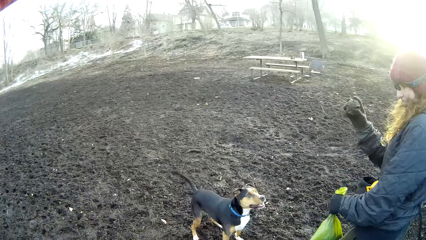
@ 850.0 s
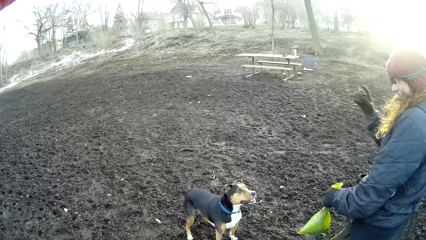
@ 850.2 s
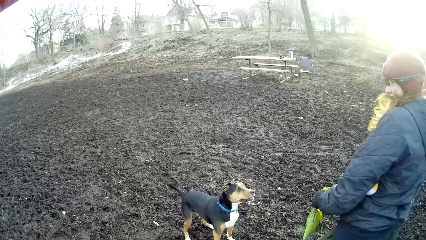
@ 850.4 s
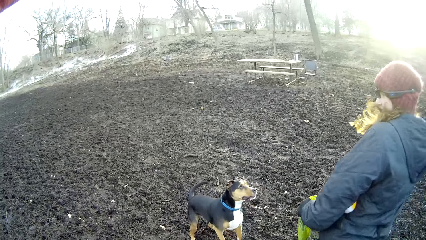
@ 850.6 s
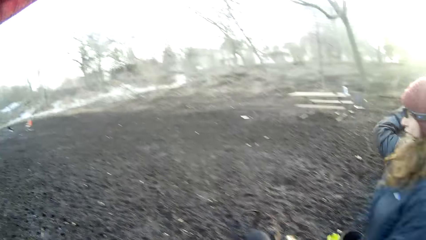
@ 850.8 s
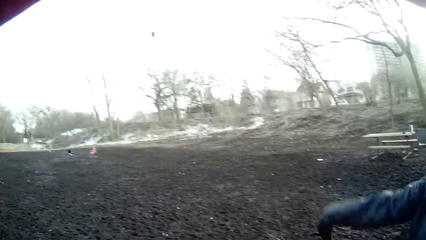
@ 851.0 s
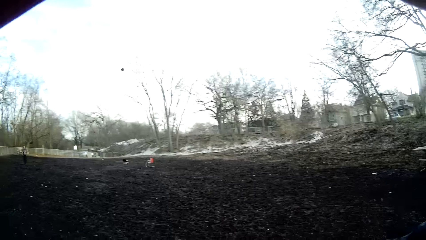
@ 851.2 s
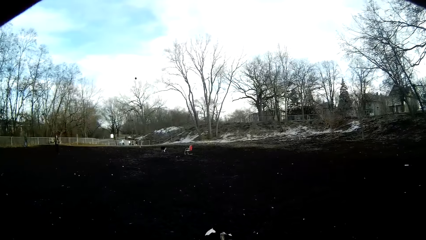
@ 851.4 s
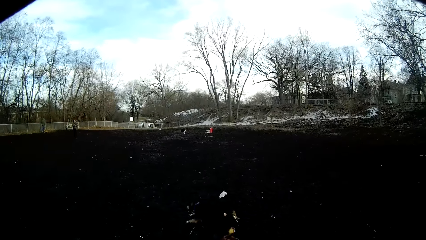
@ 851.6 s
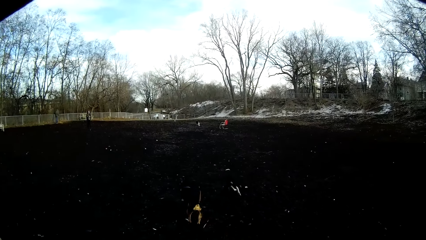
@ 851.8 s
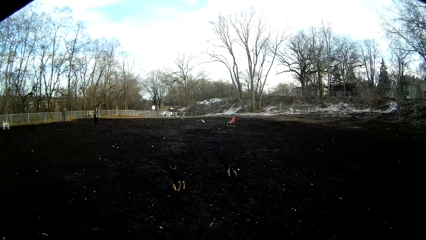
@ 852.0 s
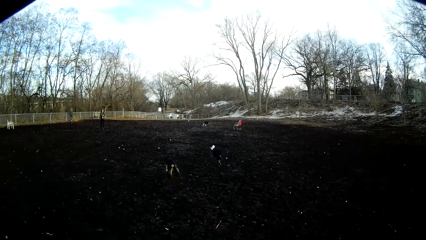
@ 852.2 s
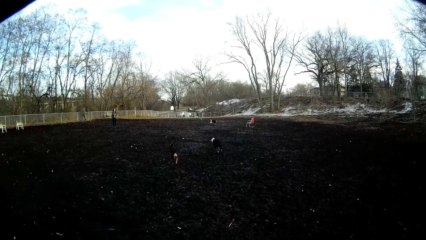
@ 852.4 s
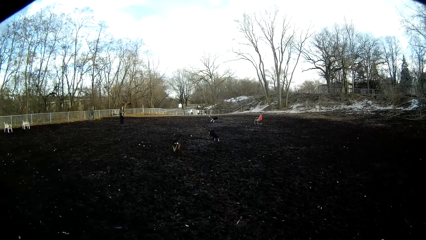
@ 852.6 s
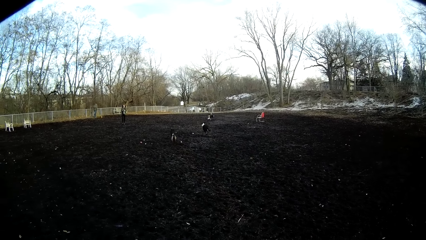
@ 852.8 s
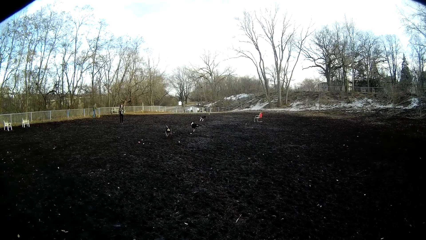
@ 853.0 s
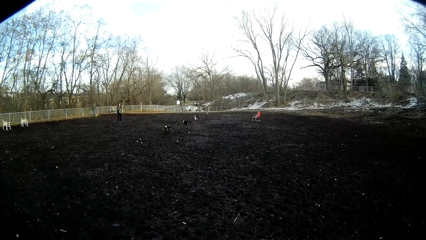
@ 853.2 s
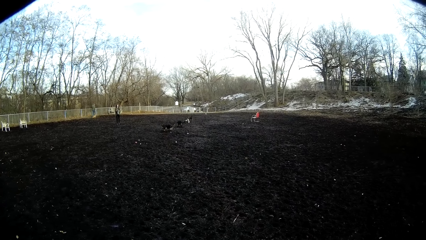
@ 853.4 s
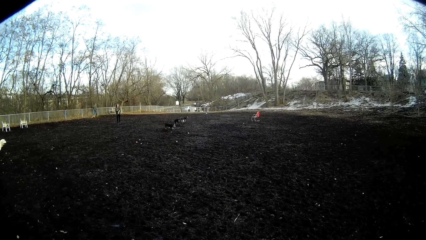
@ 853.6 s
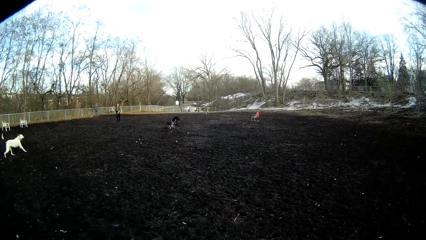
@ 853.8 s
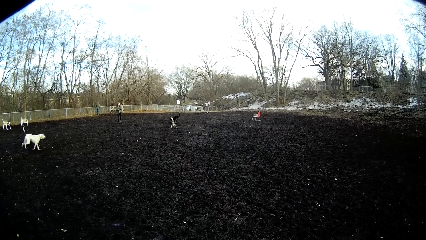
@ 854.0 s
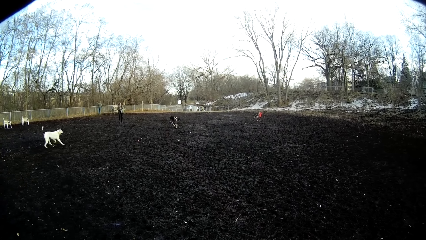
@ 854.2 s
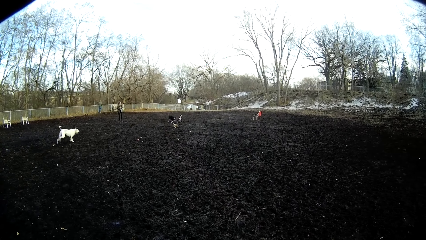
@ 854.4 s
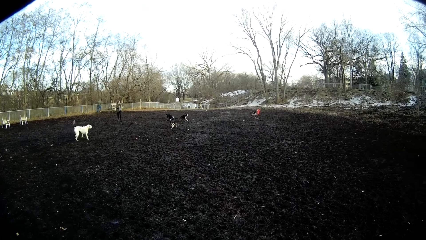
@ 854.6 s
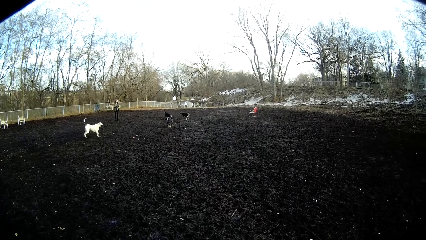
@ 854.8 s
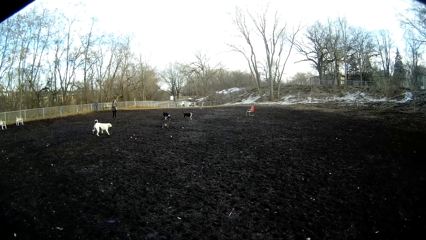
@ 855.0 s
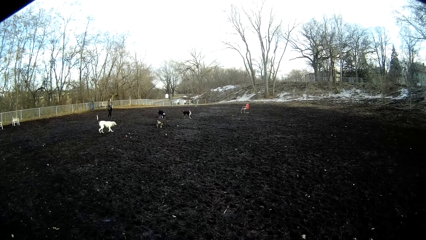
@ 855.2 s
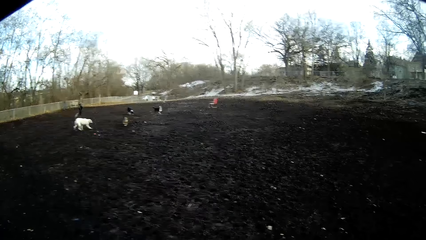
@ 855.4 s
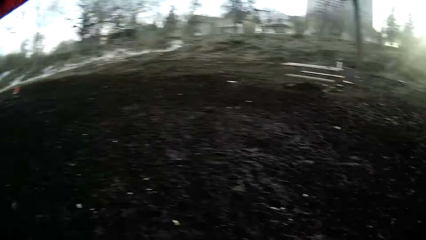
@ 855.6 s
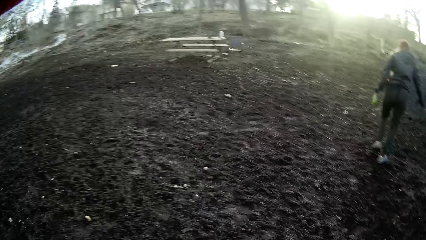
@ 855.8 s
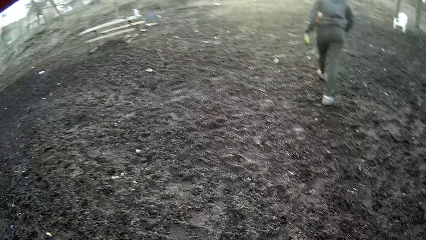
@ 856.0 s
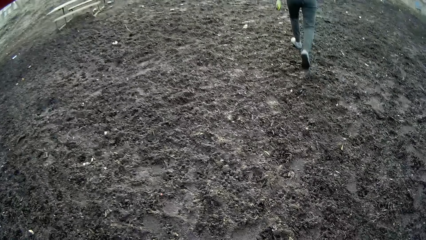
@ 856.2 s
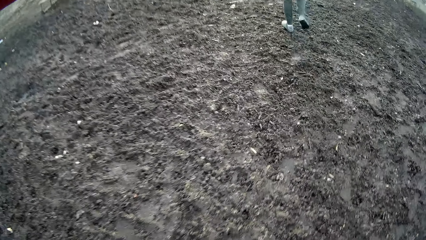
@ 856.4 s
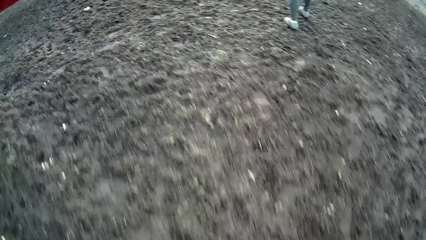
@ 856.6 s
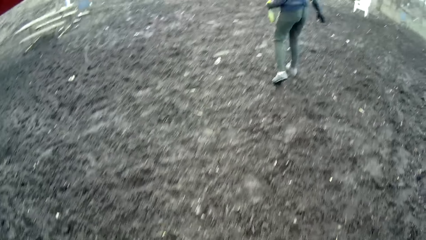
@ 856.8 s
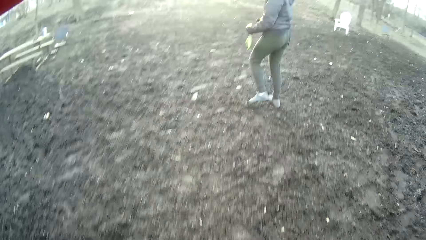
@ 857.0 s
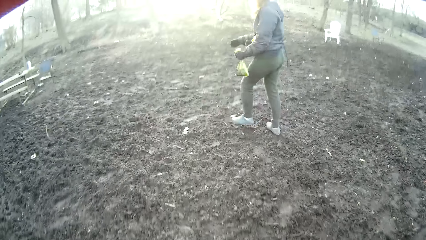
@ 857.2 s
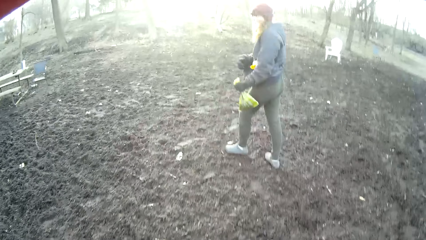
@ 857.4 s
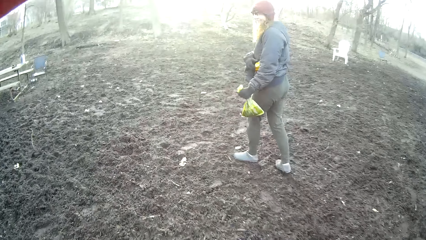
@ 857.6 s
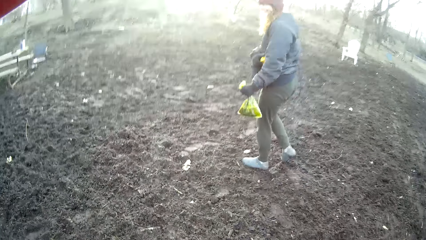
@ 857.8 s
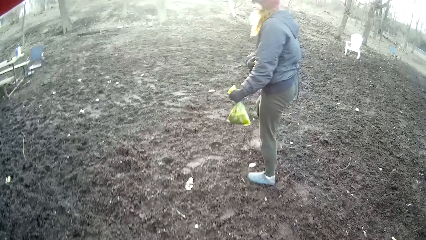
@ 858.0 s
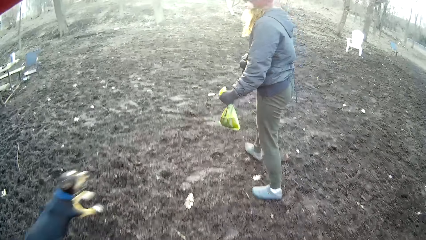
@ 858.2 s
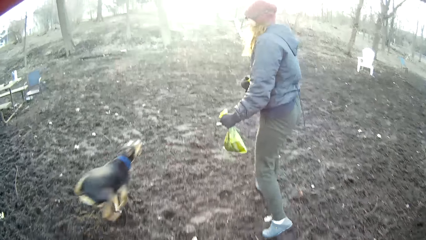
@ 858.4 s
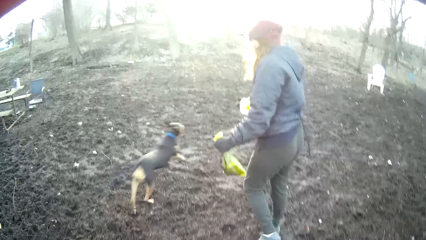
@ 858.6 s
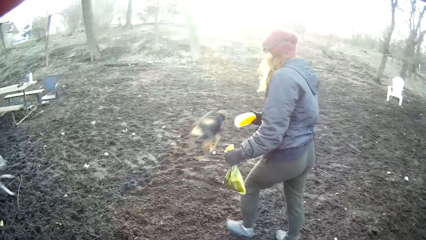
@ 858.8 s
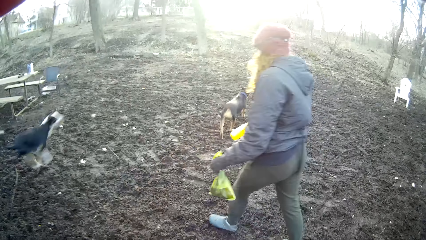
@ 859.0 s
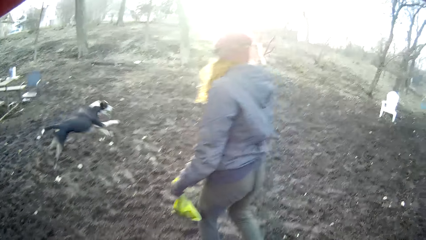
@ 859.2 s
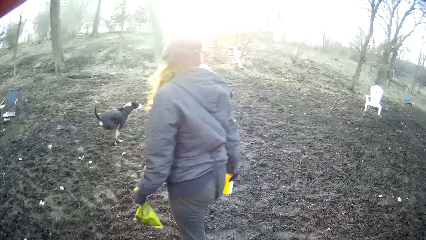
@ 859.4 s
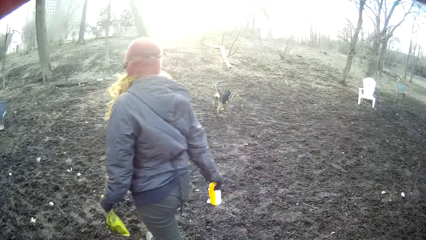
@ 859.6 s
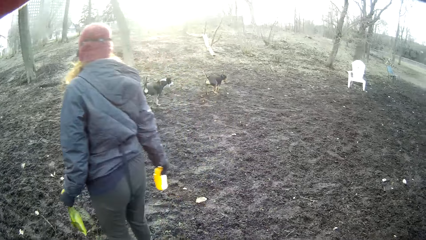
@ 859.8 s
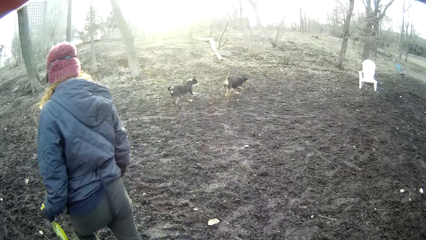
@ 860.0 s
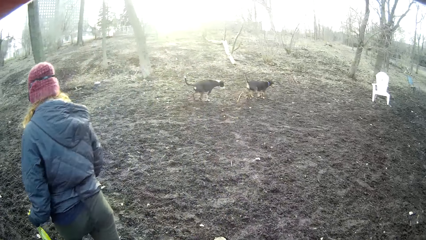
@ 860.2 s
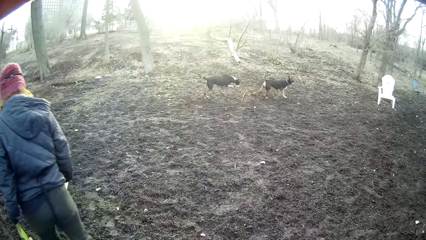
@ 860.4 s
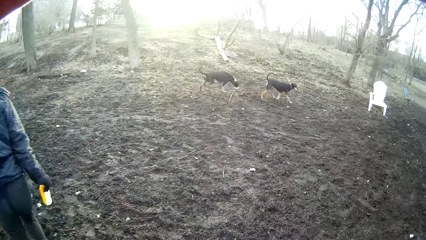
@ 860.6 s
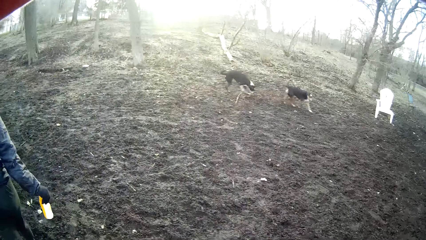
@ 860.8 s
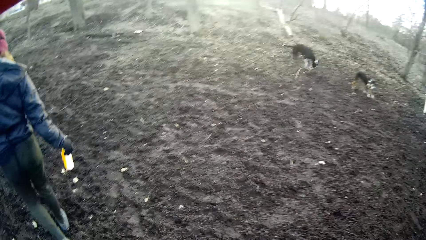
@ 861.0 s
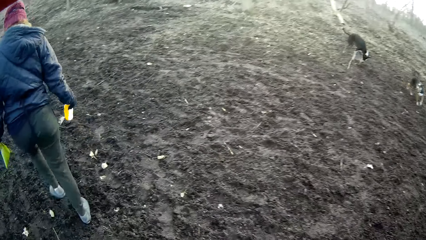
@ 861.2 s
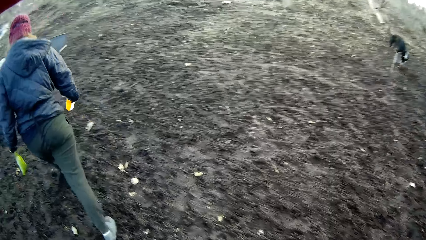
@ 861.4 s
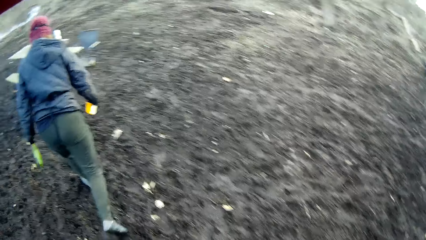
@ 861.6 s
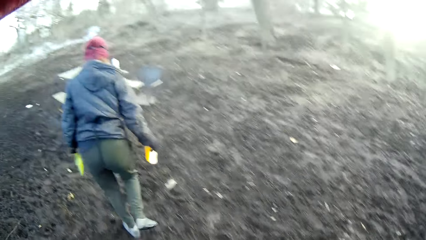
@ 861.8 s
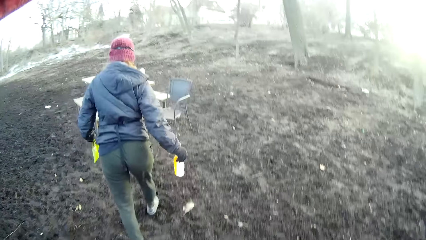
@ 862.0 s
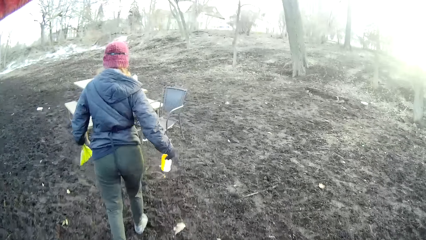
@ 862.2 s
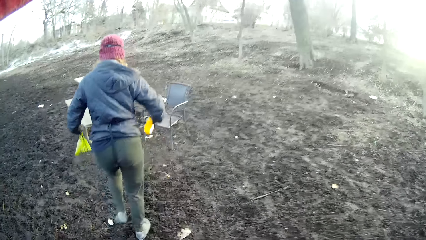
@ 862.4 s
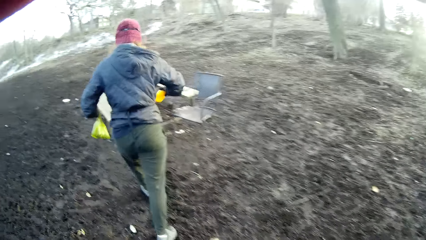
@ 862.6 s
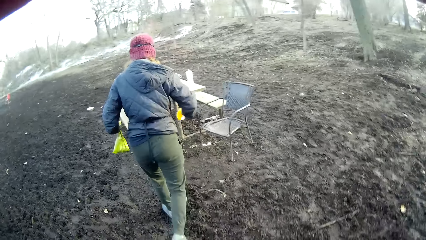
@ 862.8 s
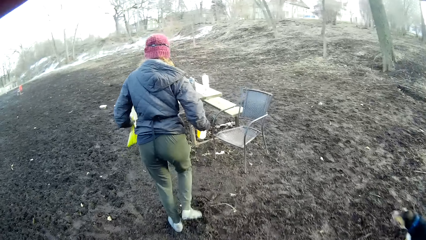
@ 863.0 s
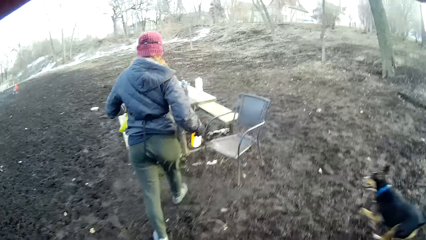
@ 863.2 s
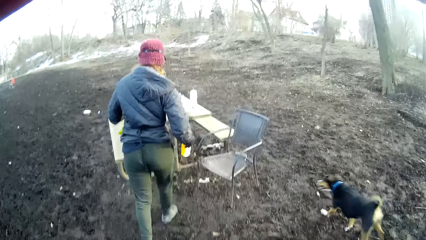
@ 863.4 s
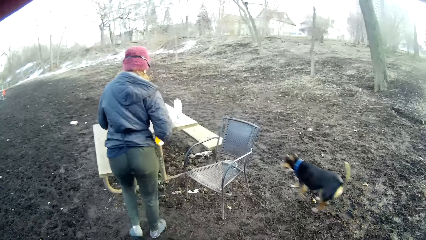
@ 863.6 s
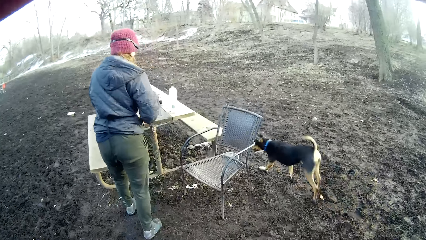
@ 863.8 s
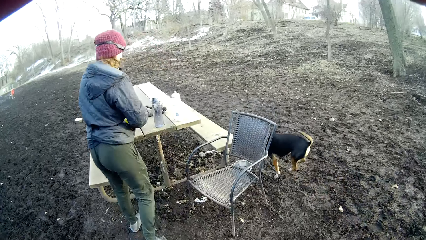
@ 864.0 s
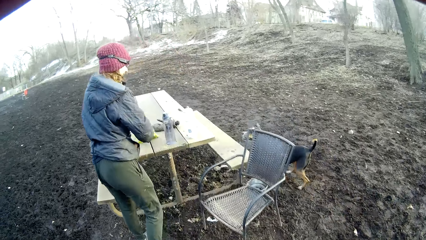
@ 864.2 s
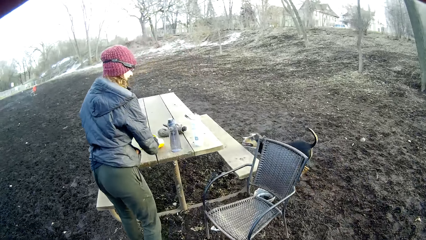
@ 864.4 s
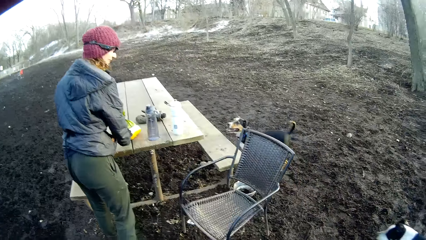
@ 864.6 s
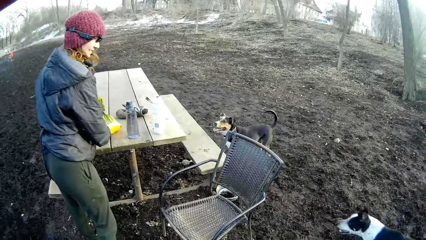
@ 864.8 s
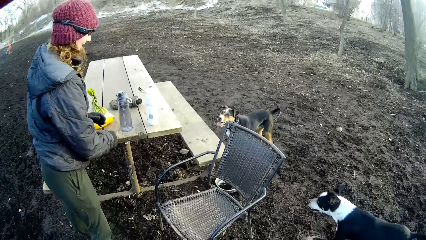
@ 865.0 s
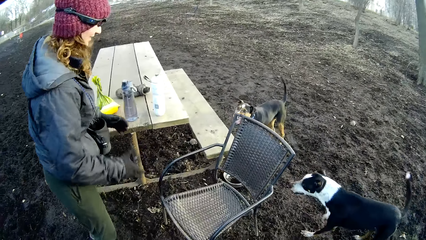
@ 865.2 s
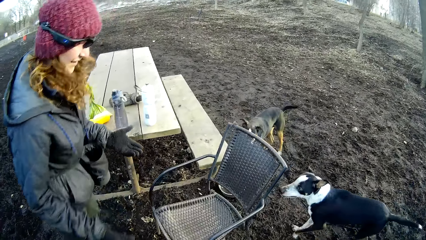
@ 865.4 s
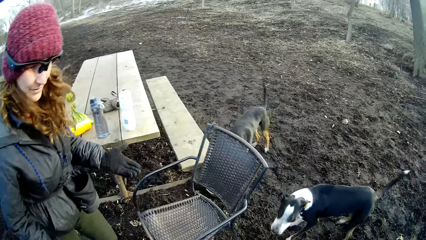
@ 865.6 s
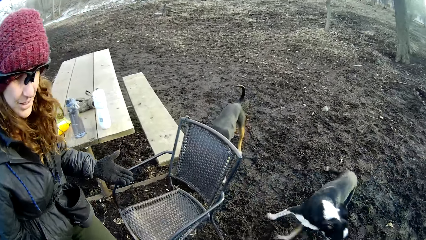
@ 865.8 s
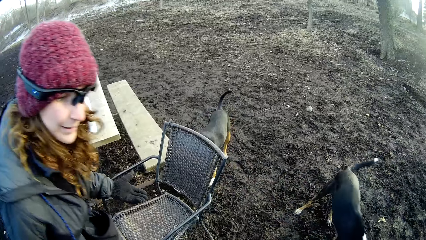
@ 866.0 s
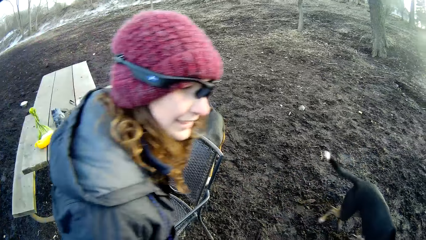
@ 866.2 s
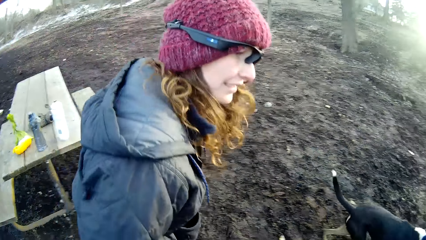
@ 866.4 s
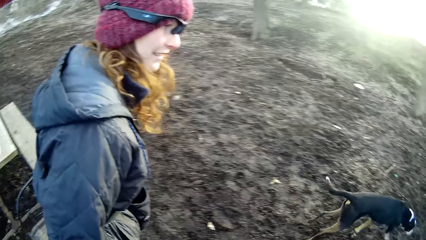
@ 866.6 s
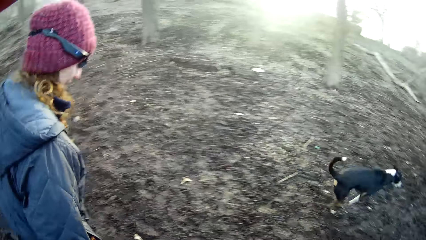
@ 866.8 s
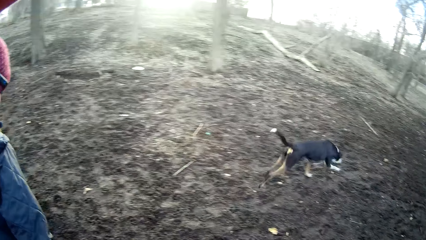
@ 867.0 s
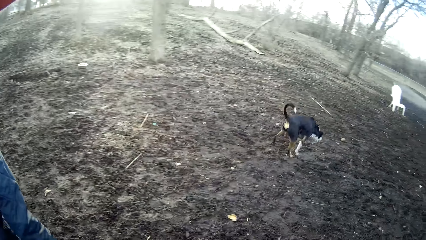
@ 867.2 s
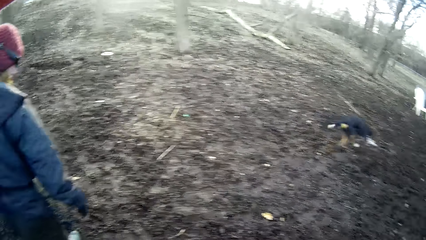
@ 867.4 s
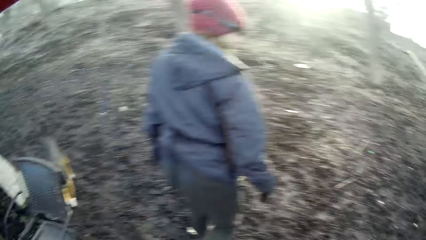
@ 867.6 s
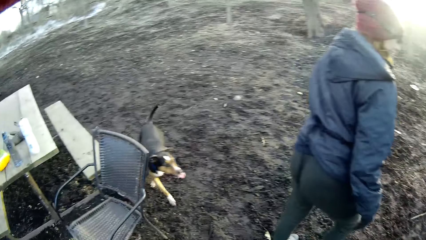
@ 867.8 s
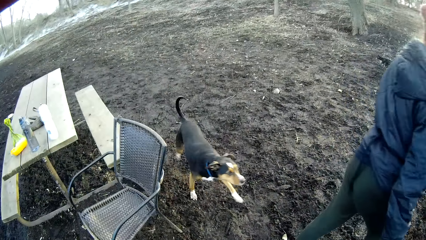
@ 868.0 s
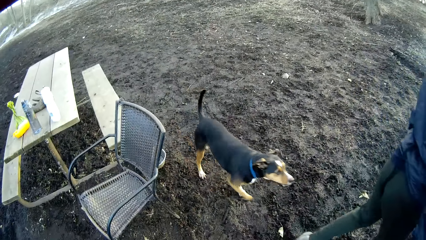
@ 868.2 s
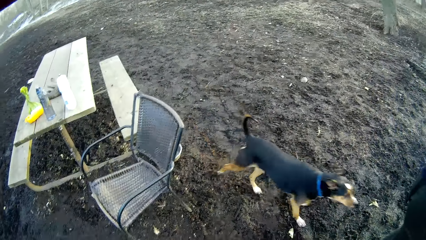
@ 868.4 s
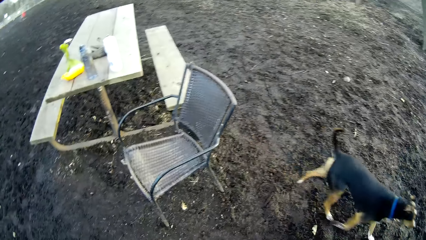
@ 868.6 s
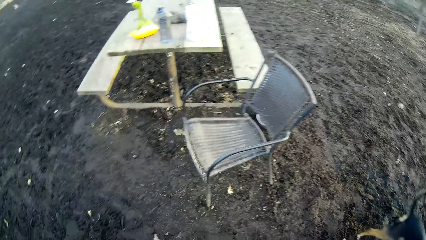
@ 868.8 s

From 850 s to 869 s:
The woman throws the ball. The woman walks in the field and removes a bottle under the arms. The woman places the polythene or paper bag in her left hand on the picnic table. The woman places the bottle in her right hand on the picnic table. The woman walks in the field.
